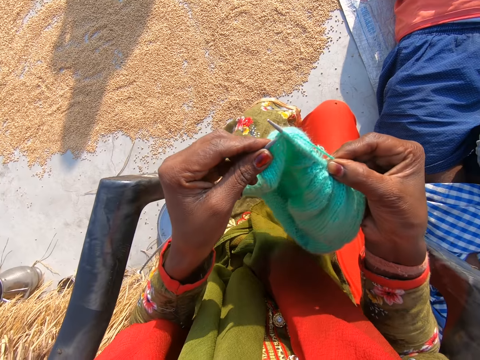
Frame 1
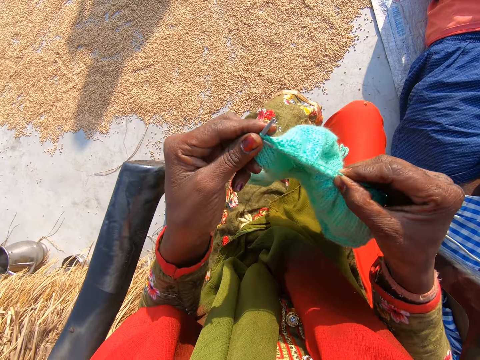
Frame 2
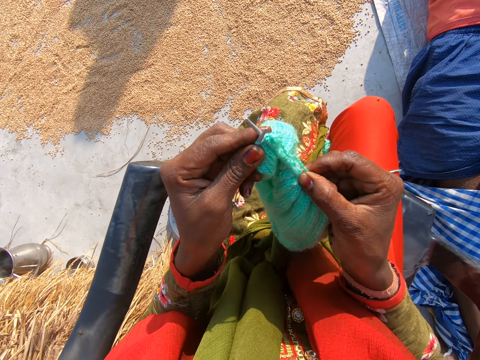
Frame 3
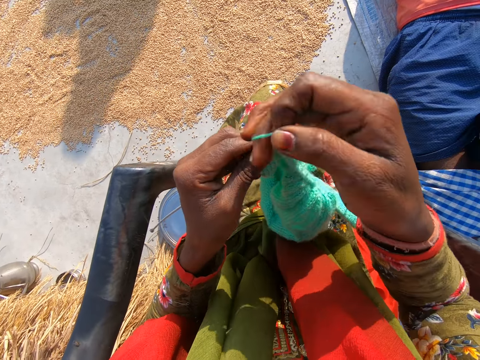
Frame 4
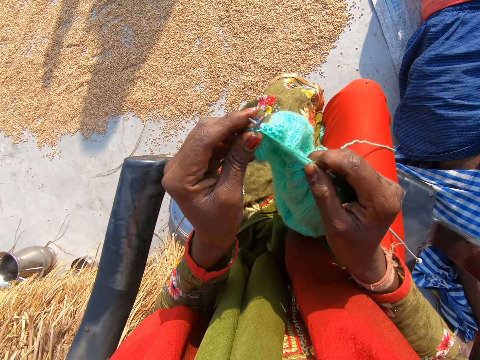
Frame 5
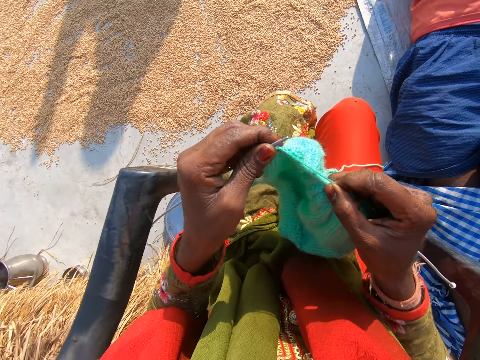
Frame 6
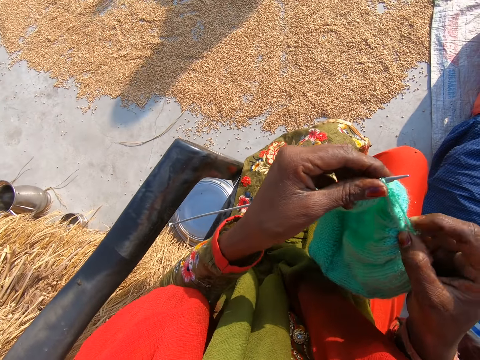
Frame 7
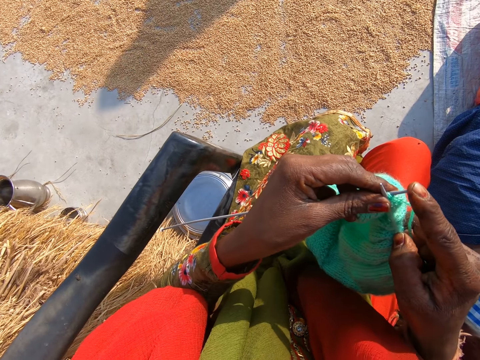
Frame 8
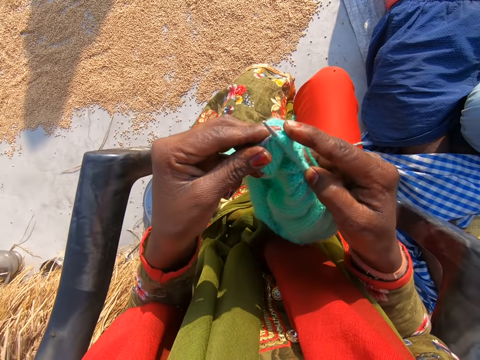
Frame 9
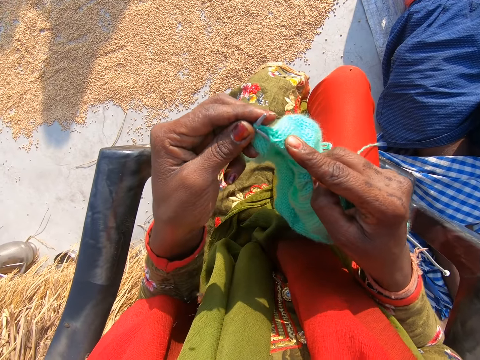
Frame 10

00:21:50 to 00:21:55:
The camera wearer knits the cloth with the wool and the needles.

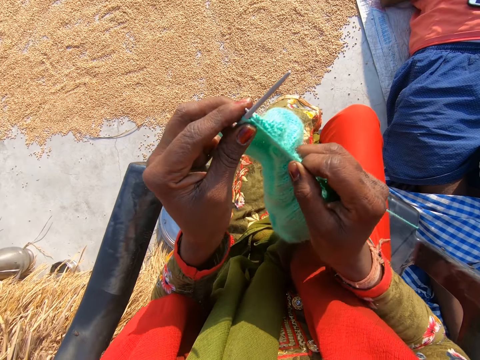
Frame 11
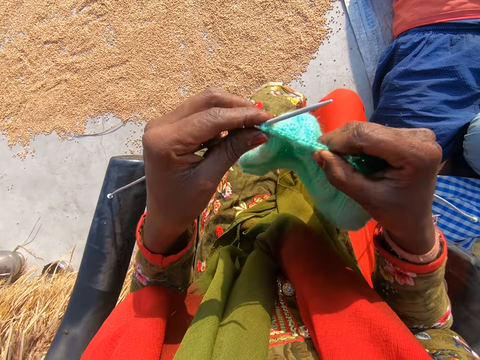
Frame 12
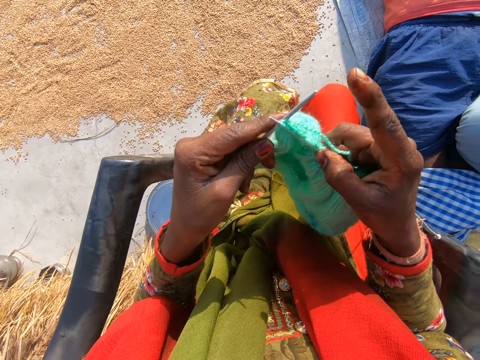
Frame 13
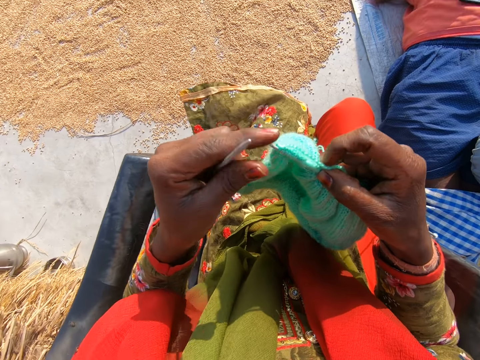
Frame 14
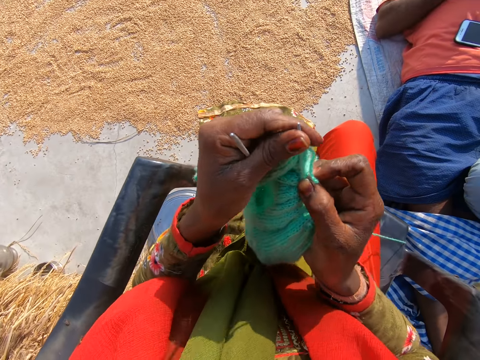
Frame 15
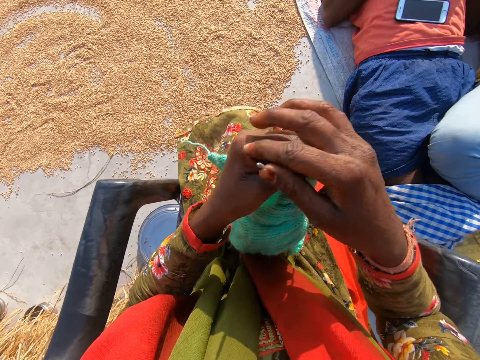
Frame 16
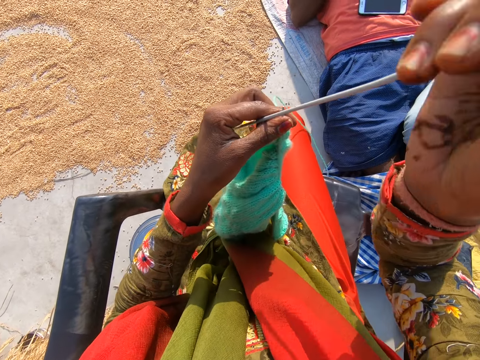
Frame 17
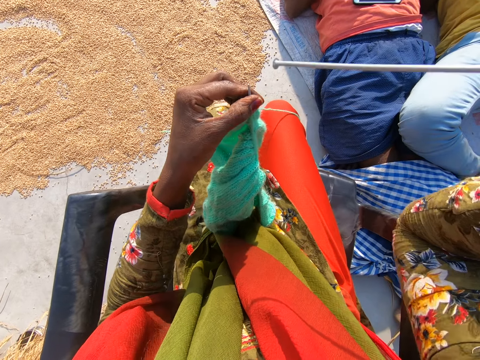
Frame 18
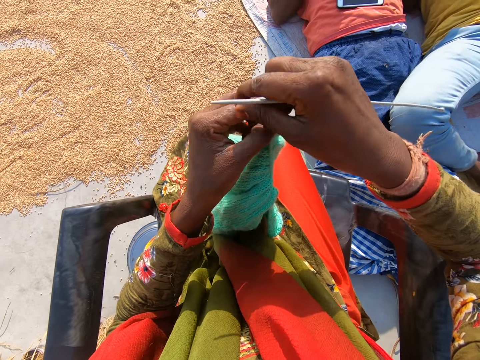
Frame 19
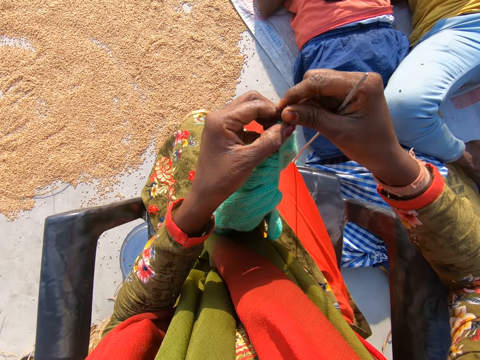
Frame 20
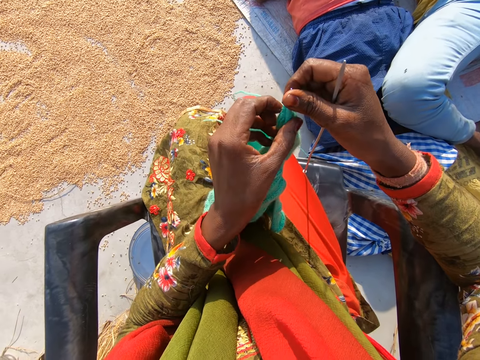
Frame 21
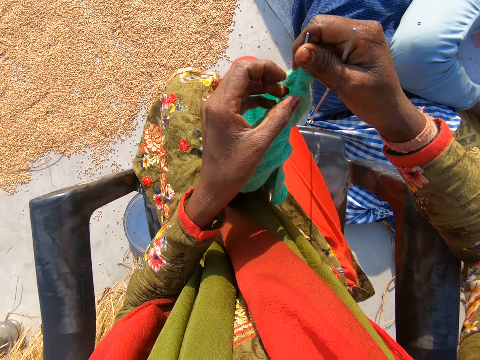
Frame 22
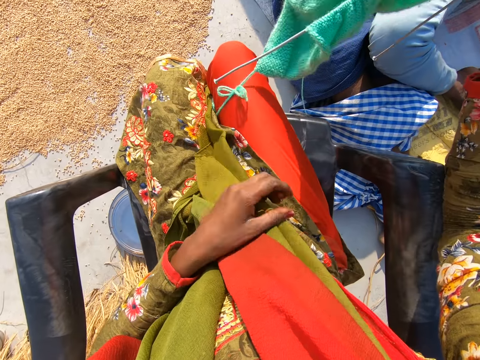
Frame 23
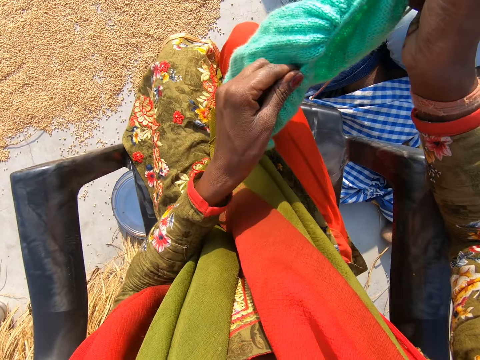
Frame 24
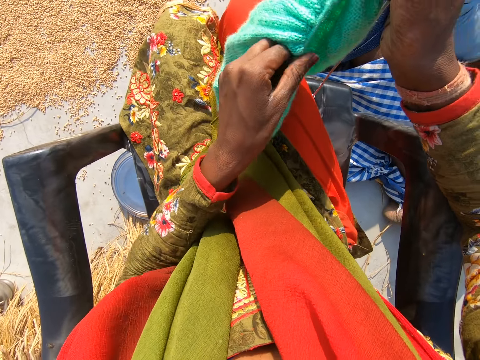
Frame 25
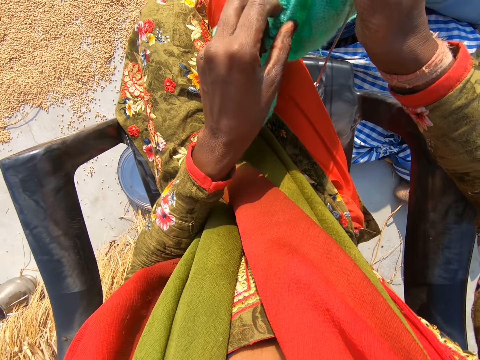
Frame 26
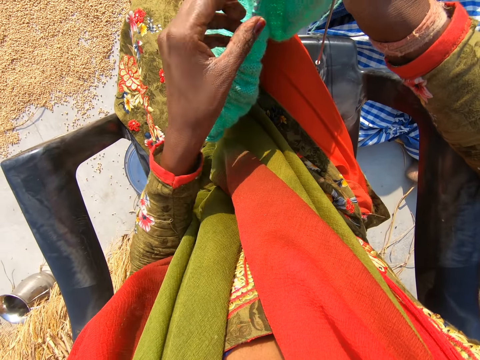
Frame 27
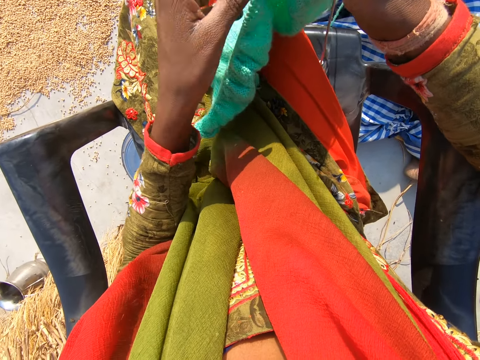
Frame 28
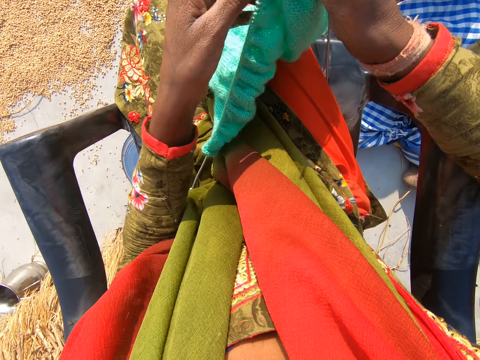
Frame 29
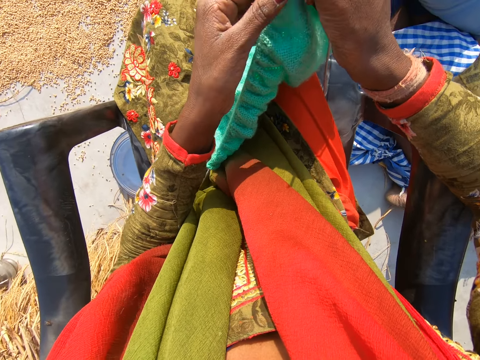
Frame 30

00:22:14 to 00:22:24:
The camera wearer removes the other needle from the cloth with her left hand. She adjusts the cloth on the needle with both hands. She passes the other needle to her right hand. She adjusts the cloth on the needle with her left hand.

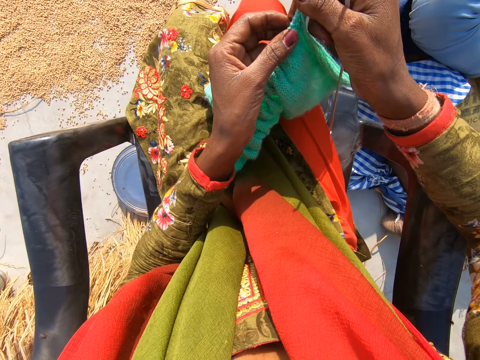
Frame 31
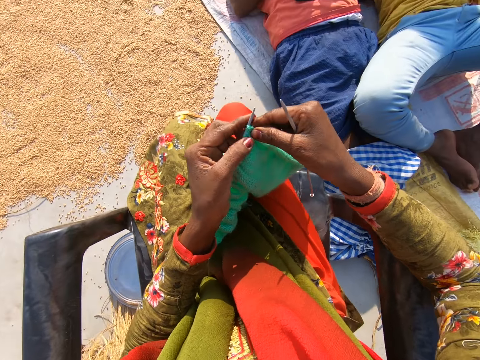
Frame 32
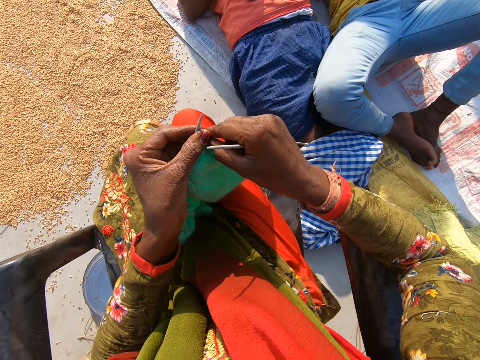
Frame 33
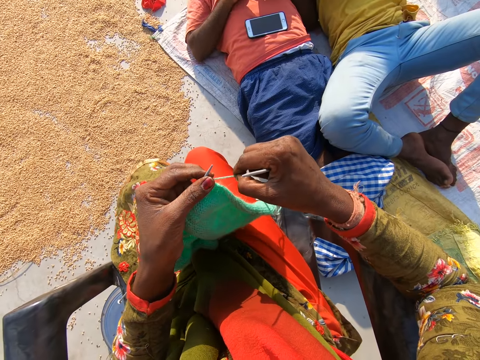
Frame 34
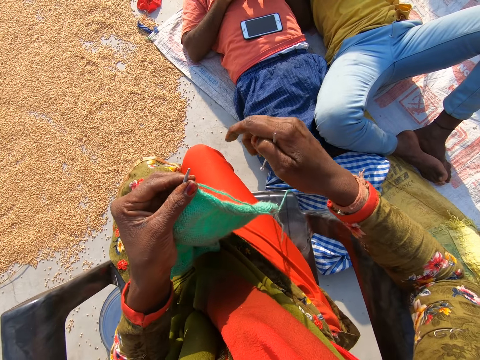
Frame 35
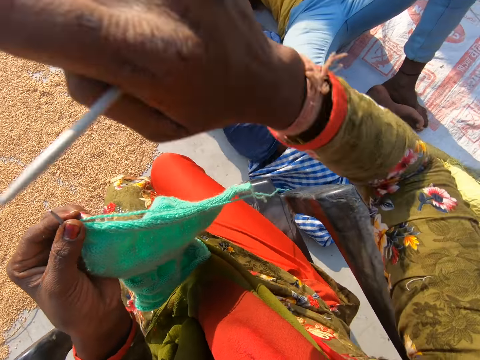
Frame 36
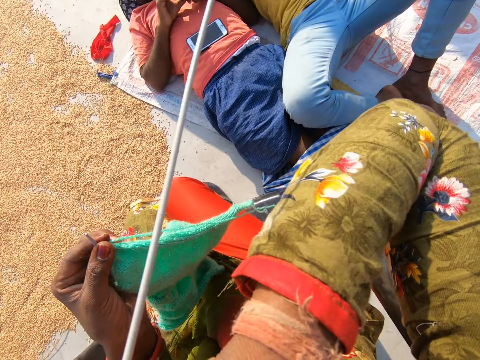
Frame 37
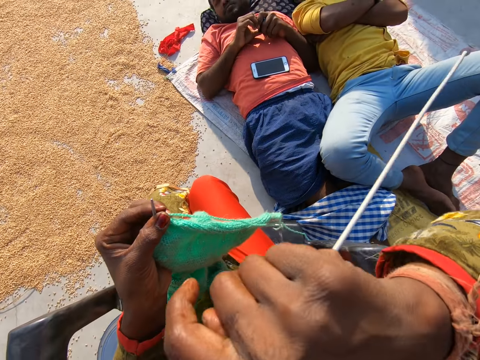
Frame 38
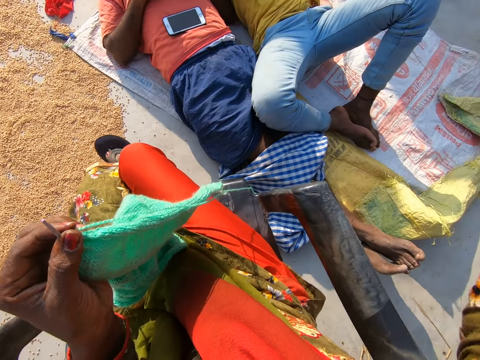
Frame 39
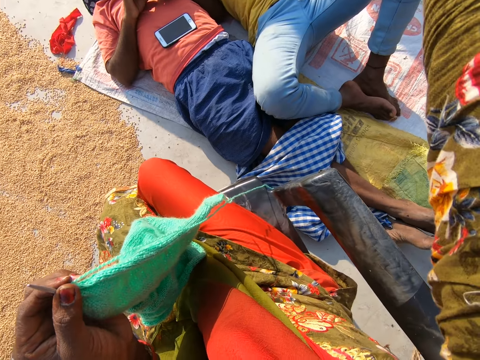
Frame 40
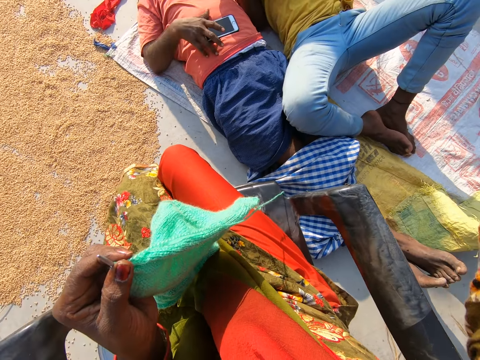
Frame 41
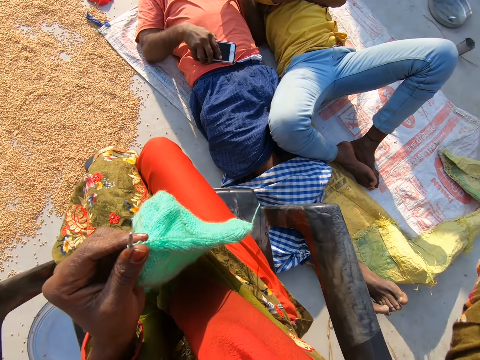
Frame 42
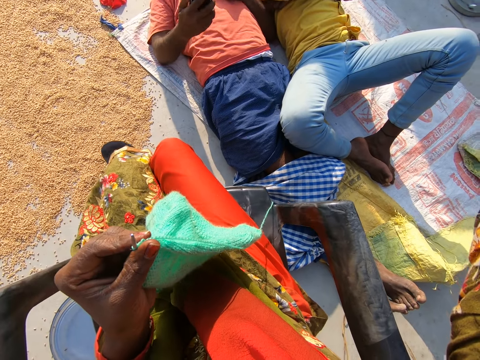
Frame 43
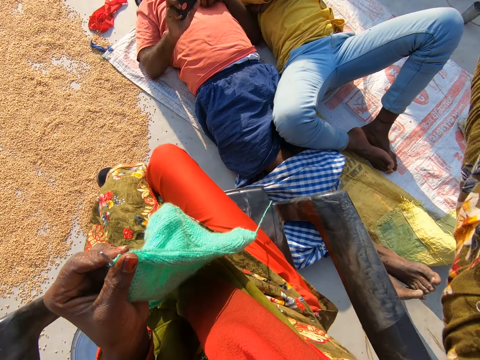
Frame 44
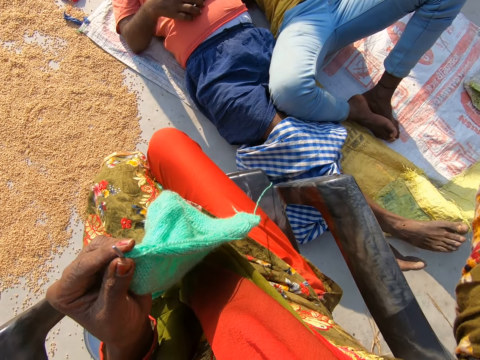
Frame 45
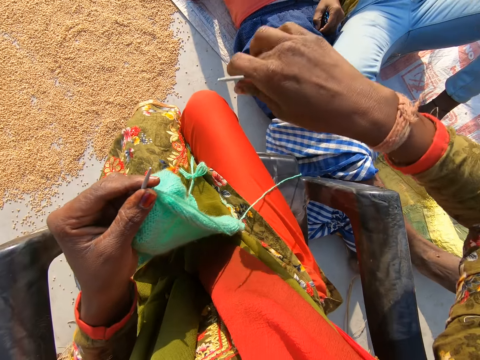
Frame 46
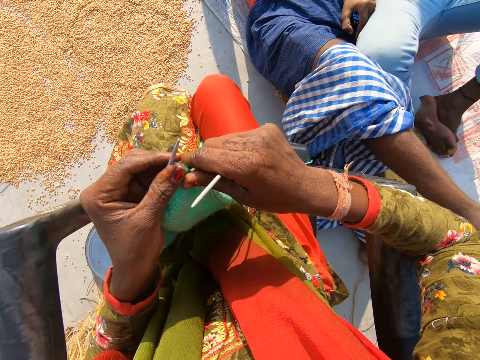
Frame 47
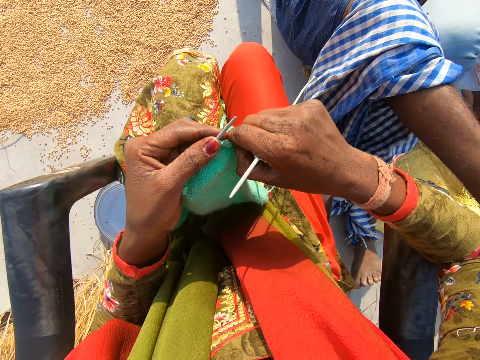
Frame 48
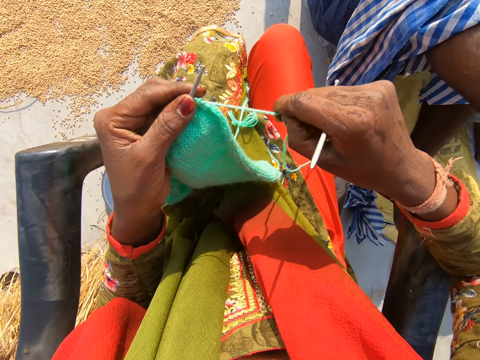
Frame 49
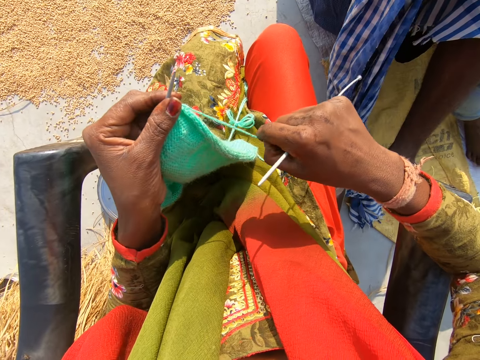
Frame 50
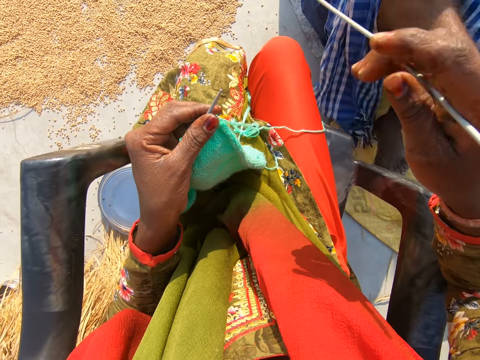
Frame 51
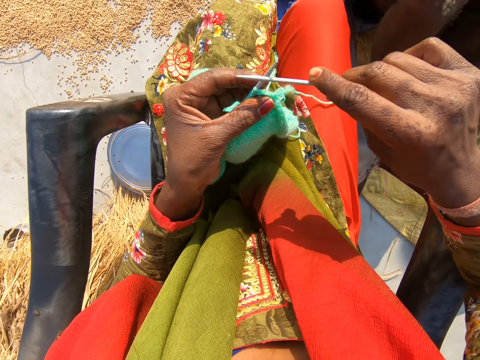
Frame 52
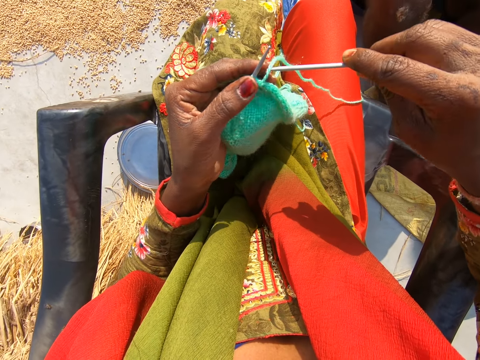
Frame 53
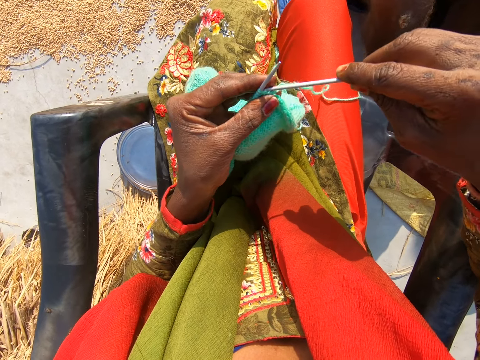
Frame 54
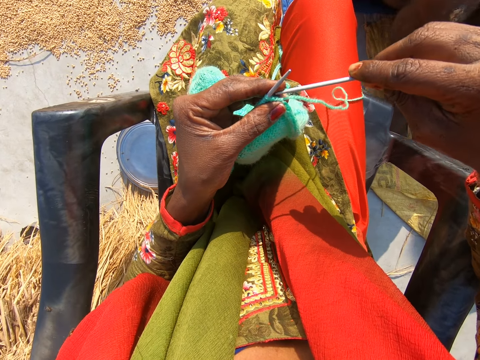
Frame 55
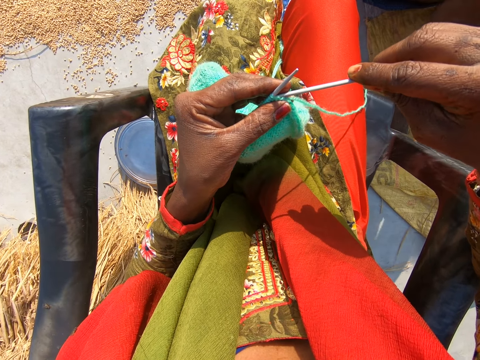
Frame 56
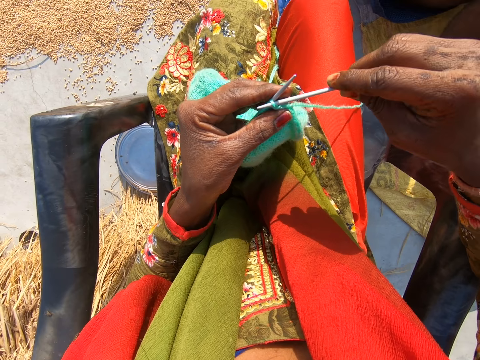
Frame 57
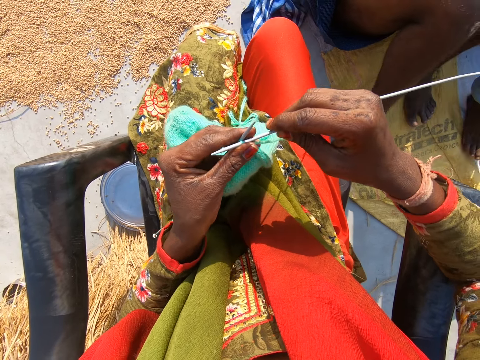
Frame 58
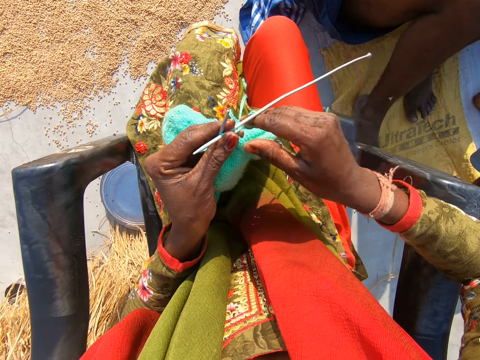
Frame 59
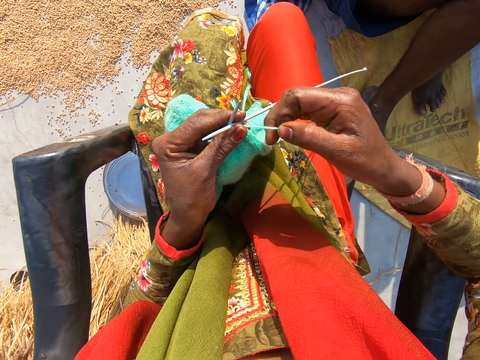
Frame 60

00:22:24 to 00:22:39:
The camera wearer pulls on the wool with her right hand. She touches her face with her right hand. She does a hand gesture. A man picks up a phone from his stomach with his right hand. He drops the phone on his stomach. He lifts his left leg up. The camera wearer pulls on the wool with her right hand. The man pulls another cloth from his leg with his left hand. The camera wearer knits the cloth with the wool and the needles.
